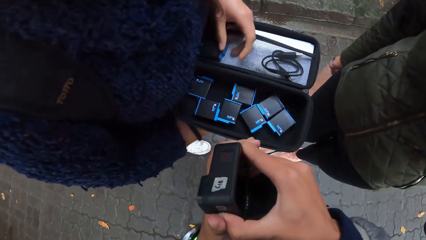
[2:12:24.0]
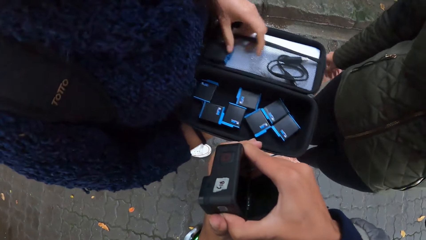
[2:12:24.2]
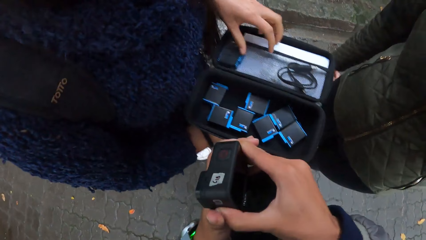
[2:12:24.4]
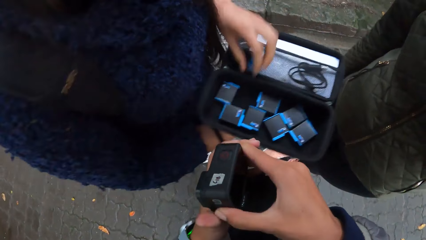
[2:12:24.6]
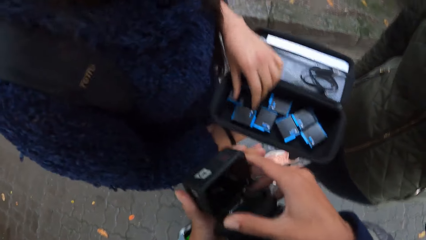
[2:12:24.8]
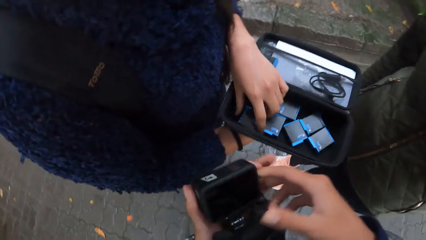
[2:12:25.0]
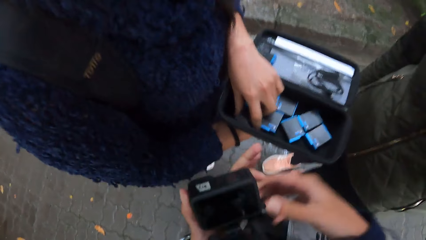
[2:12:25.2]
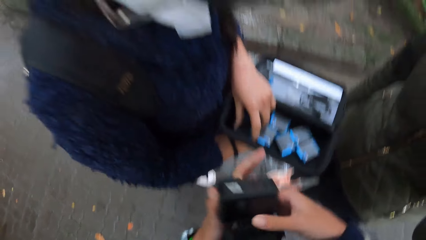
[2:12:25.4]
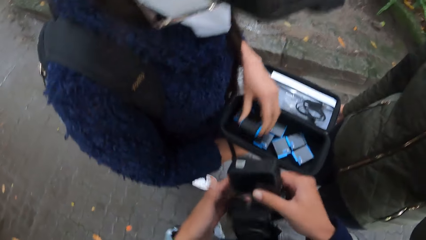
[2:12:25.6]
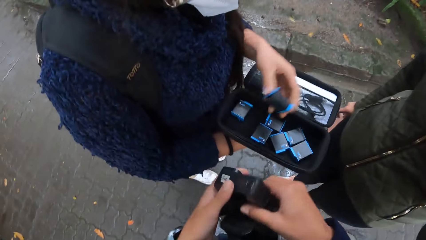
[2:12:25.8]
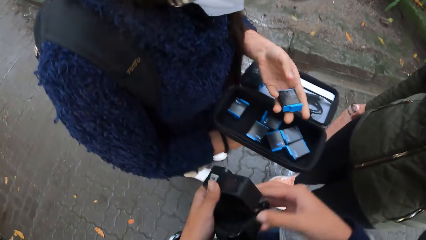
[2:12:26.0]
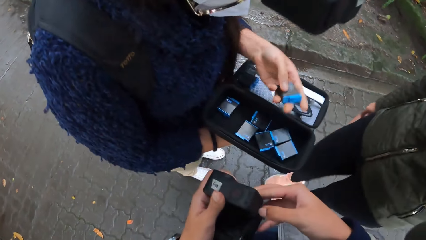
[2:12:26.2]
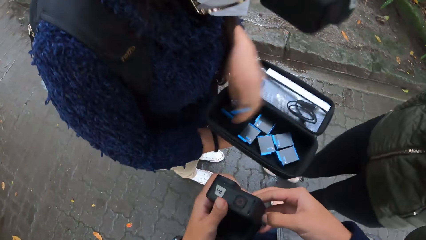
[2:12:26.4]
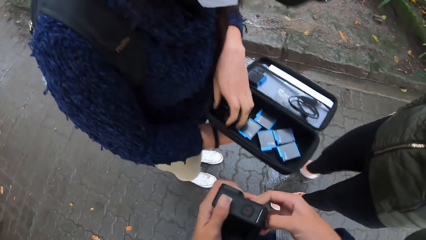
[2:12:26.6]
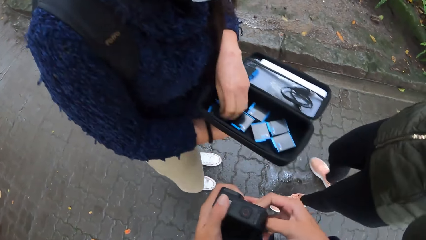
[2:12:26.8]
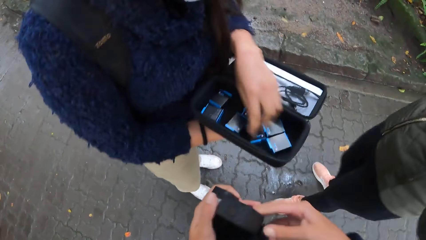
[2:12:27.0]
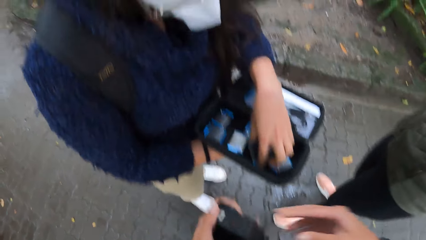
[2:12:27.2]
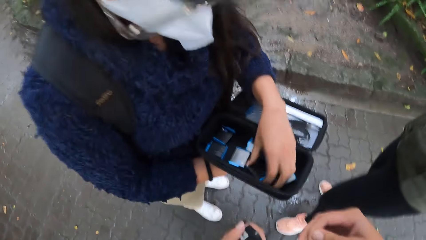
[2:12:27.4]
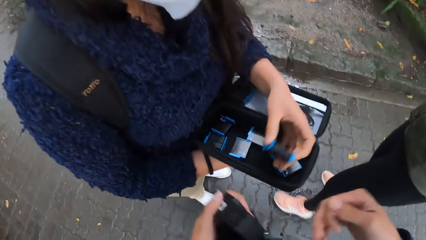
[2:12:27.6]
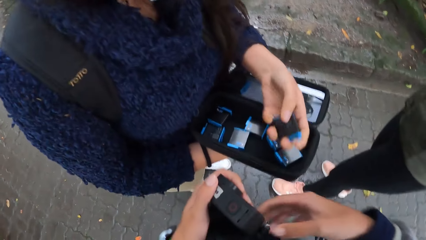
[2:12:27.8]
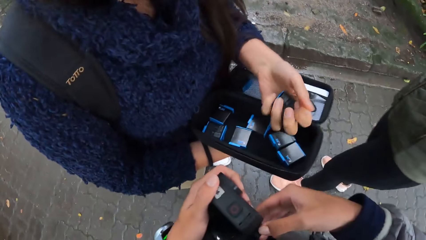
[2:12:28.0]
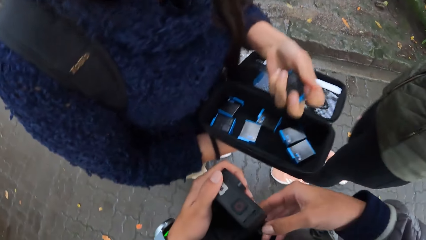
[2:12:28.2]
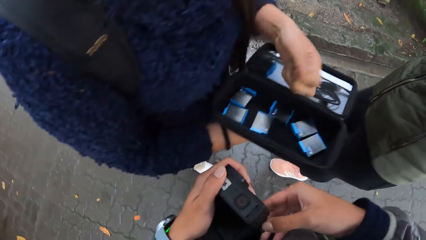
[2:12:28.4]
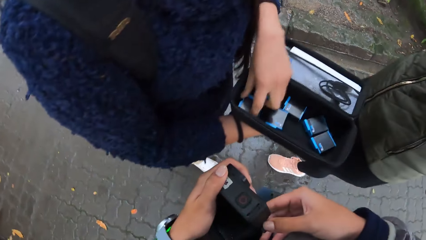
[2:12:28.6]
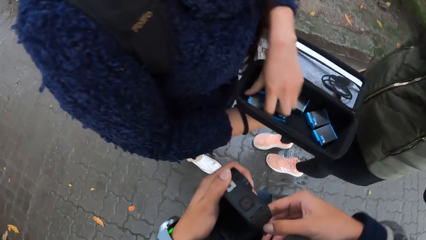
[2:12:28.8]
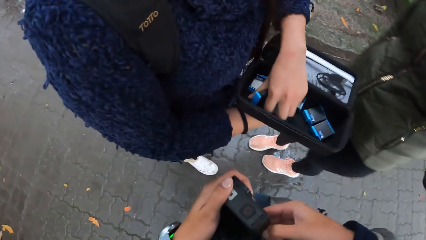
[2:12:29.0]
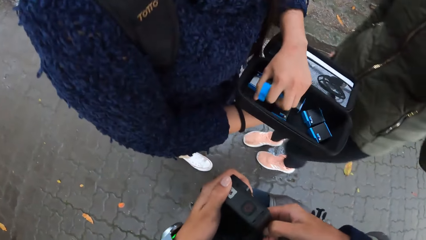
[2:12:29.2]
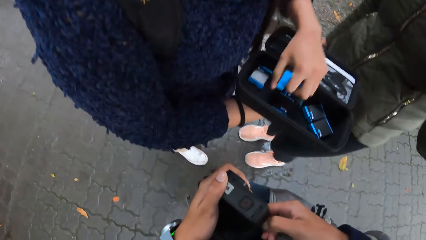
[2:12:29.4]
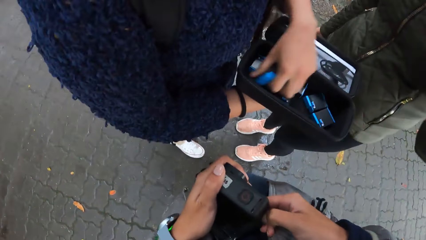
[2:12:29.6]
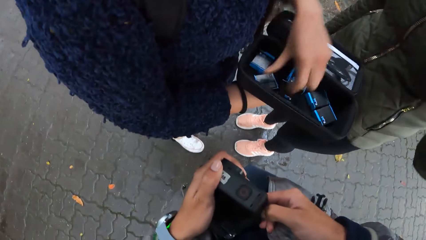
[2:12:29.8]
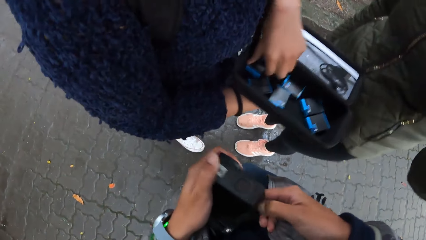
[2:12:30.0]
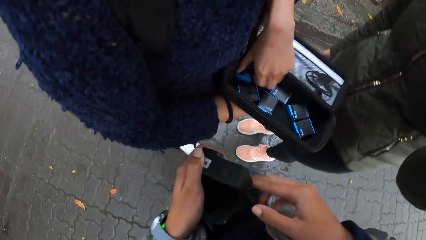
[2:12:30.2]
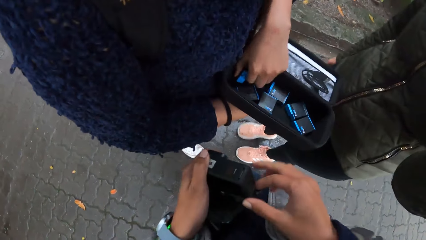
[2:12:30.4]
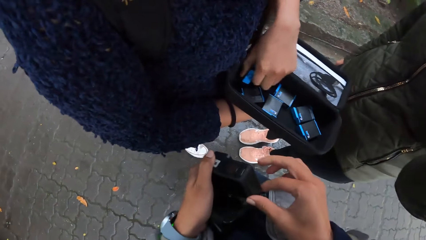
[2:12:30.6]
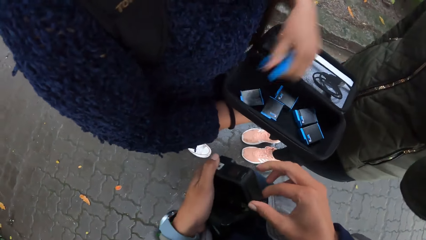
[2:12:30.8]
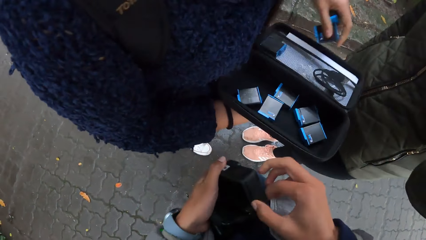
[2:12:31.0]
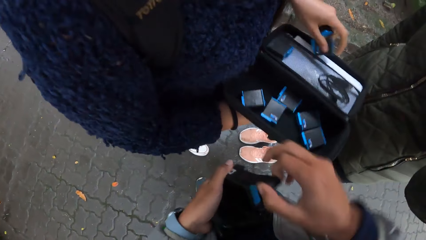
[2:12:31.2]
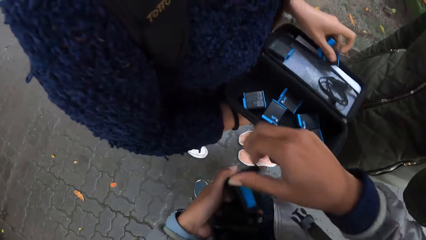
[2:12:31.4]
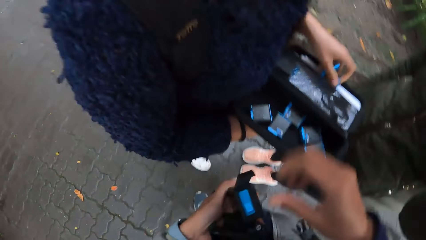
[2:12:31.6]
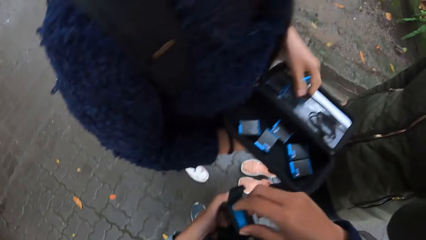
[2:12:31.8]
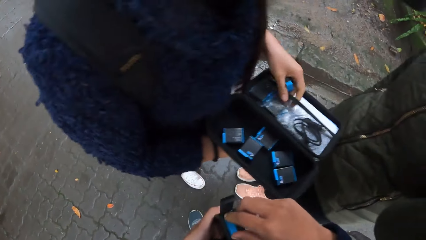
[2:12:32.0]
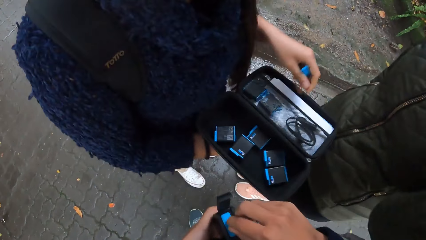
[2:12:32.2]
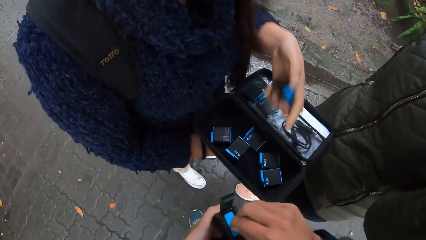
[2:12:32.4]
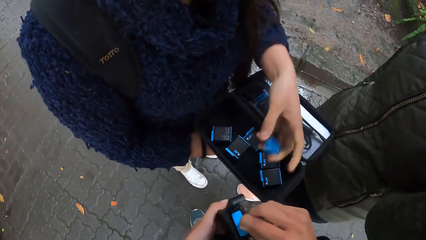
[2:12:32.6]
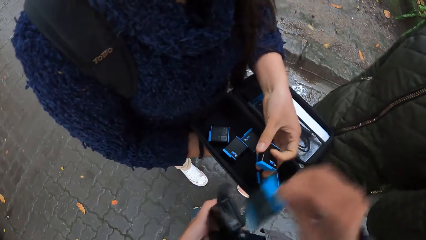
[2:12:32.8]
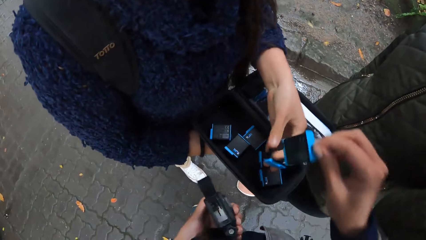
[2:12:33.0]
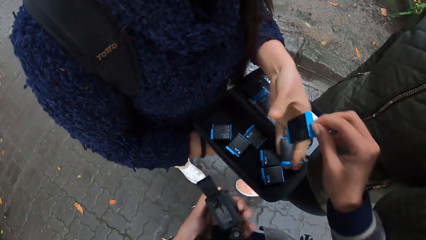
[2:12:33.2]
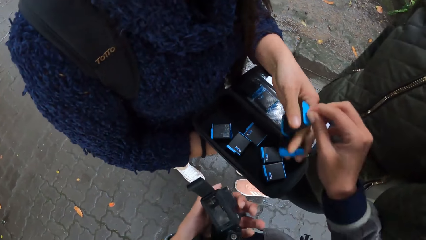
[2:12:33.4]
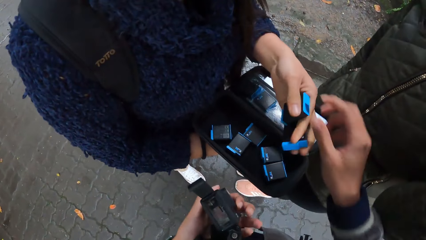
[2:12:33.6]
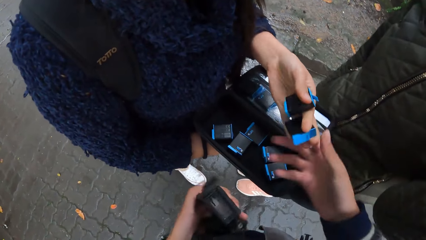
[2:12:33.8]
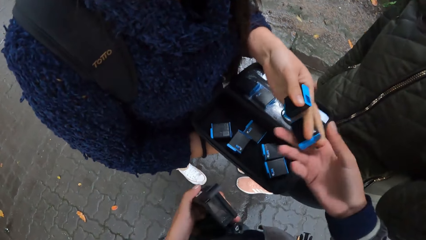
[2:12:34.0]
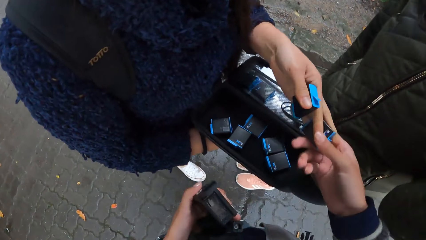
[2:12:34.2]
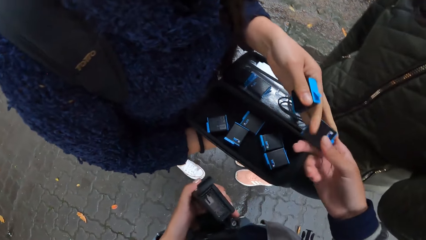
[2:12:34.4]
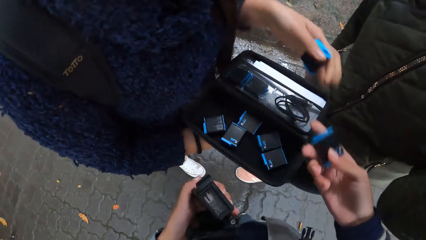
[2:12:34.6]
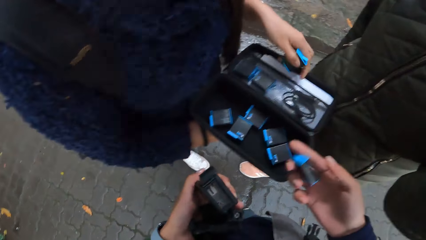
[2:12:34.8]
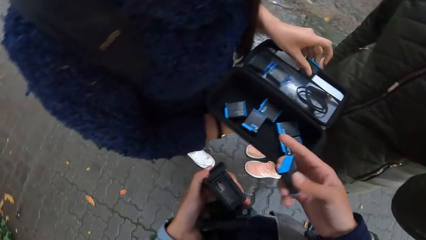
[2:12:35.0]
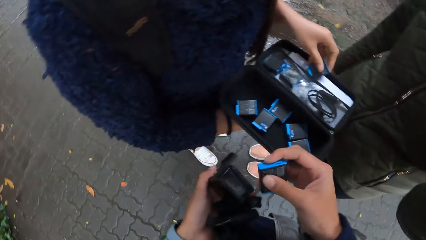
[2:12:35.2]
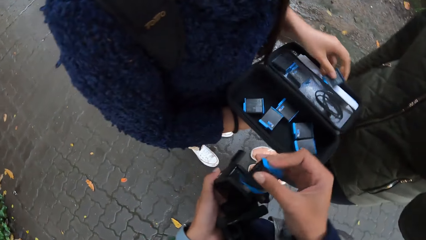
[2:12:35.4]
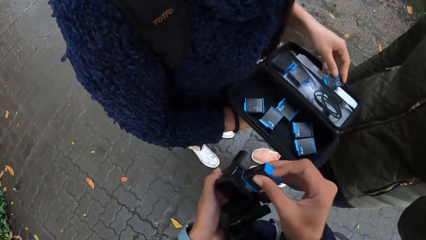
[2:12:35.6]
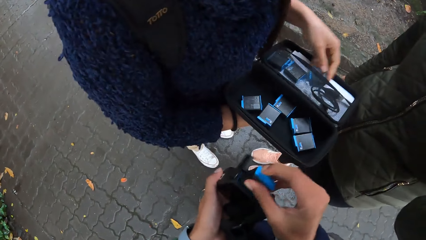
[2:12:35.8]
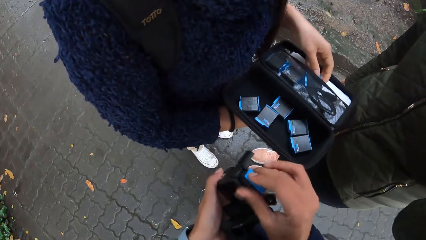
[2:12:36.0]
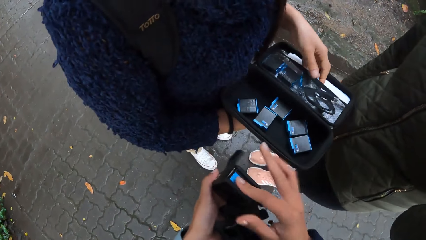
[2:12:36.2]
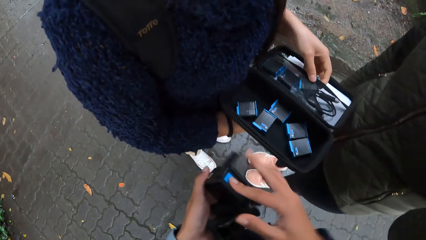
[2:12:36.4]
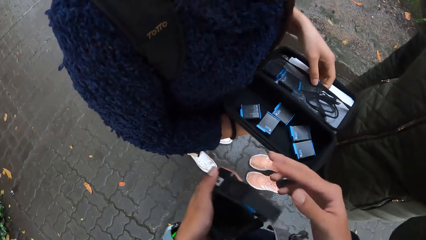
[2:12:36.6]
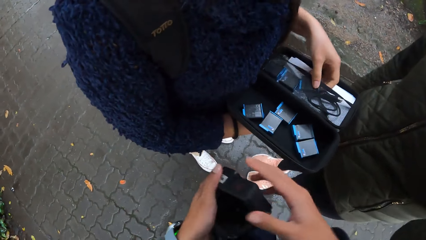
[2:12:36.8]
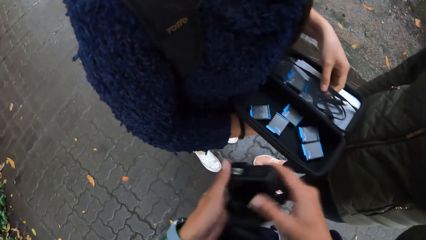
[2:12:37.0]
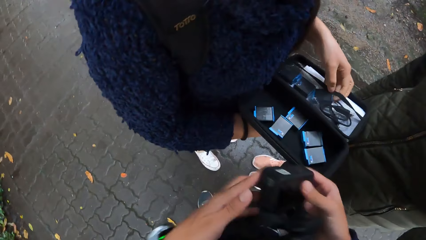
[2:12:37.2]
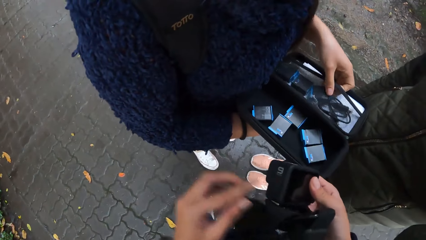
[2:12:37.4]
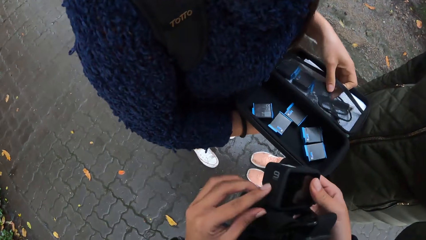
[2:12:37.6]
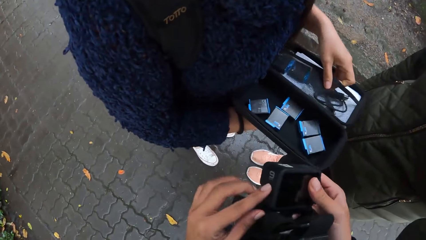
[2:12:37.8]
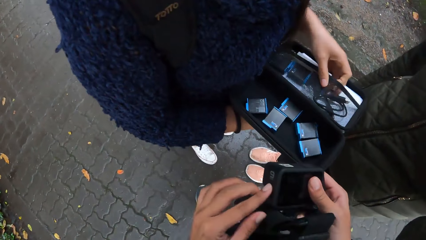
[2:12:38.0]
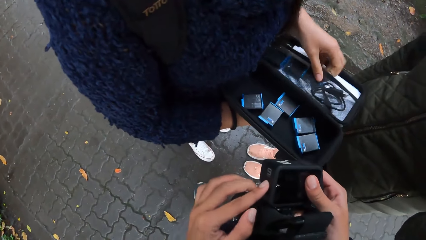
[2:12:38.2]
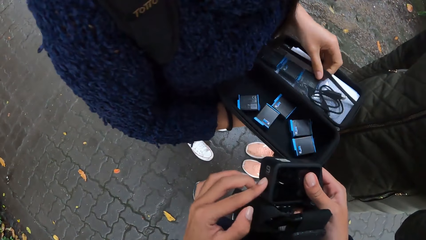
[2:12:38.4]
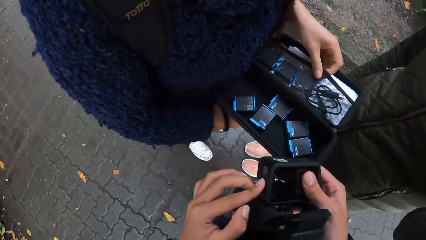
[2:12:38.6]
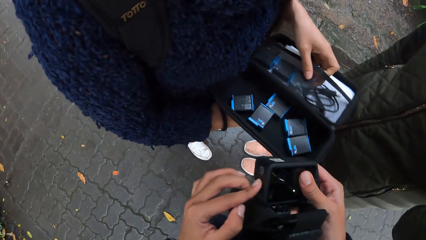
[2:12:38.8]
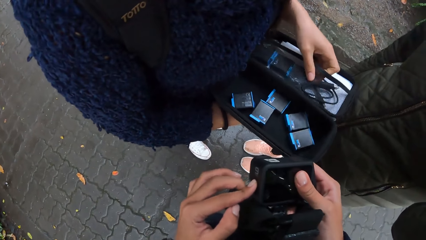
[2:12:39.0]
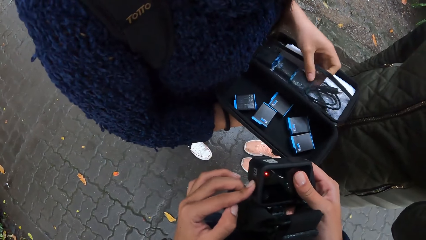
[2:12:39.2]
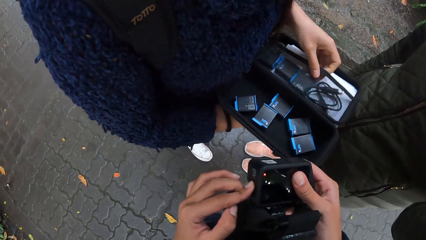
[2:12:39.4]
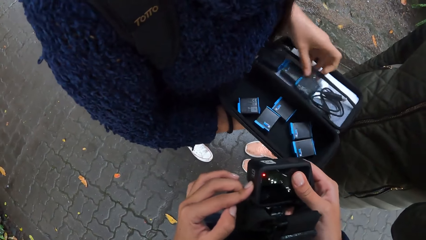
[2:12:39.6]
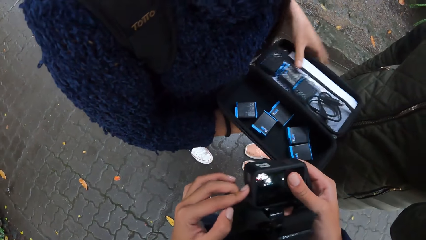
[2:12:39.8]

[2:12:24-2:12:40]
A woman removes a camera battery from the bag drive case with her left hand. The woman drops the battery in the case with her left hand. The woman picks a battery from the case with her left hand. The camera wearer adjusts the camera with both hands. The woman picks the battery from the case with her left hand again. The woman drops the battery in the case with her left hand. The woman picks a battery from the case with her left hand. The camera wearer opens the camera with her right hand. The woman arranges camera batteries on the bag drive case with the left hand. The woman puts the battery into the case with her left hand. The camera wearer passes the battery to the woman with her right hand. The woman holds a camera battery with the left hand. The camera wearer removes a battery from the camera with the right hand. She collects the battery from the woman with her right hand. The woman gives a camera battery to the camera wearer. The woman puts the battery into the case with her left hand. The camera wearer holds a camera battery with the right hand. She inserts the battery into the camera with her right hand. She operates the camera with her hands. She adjusts the camera with both hands.
